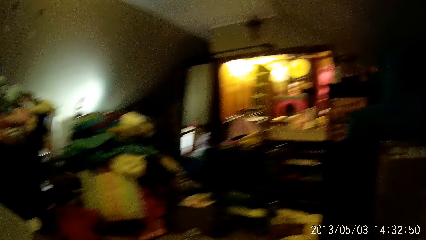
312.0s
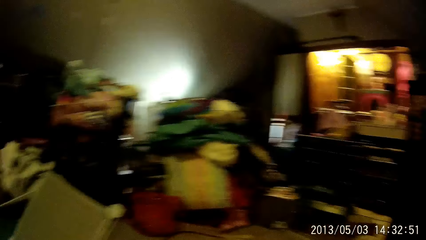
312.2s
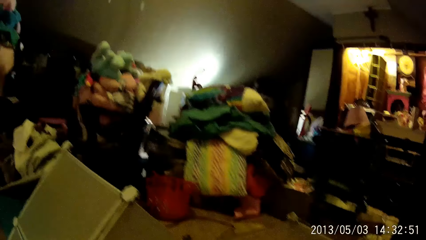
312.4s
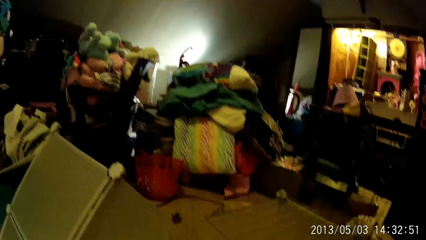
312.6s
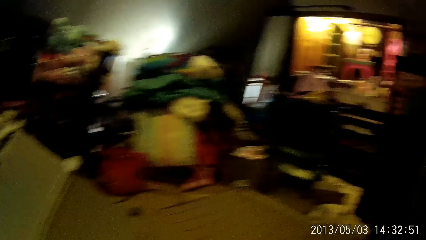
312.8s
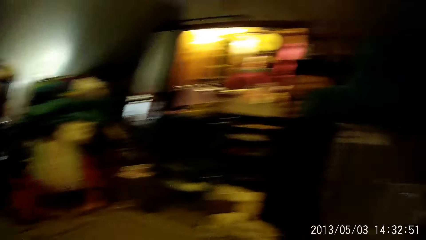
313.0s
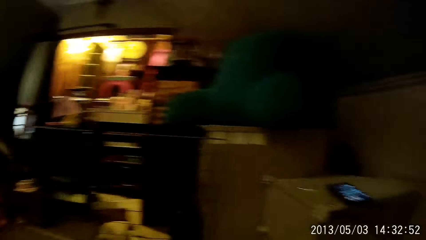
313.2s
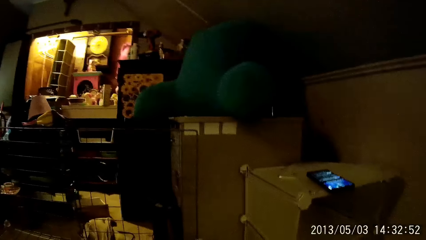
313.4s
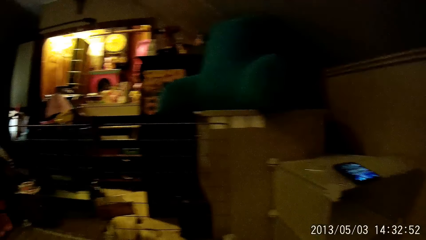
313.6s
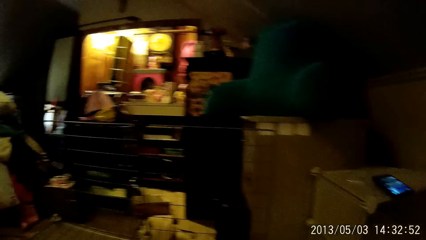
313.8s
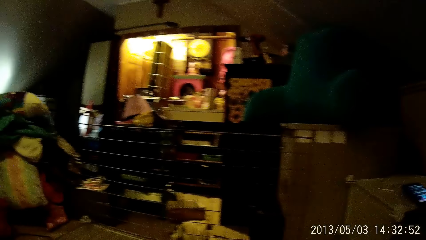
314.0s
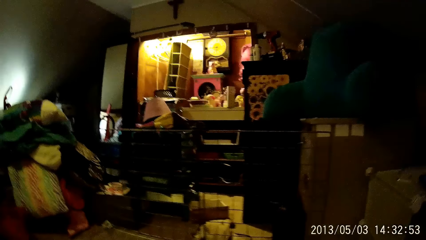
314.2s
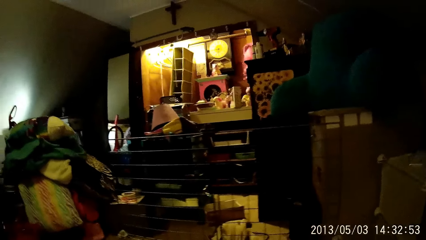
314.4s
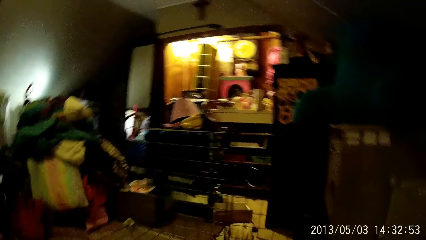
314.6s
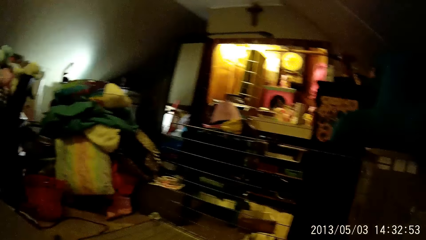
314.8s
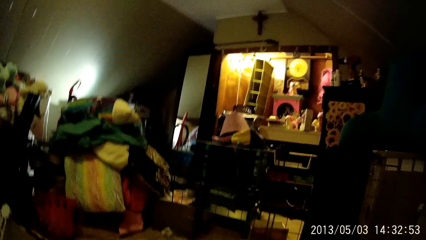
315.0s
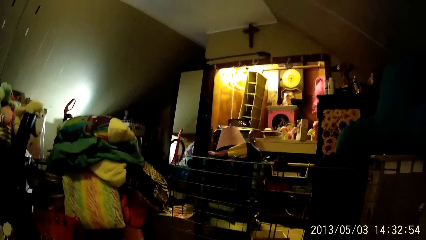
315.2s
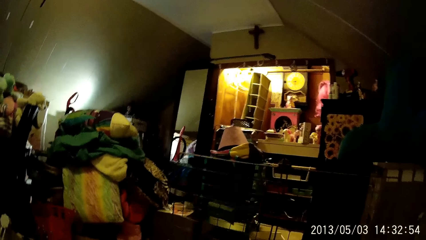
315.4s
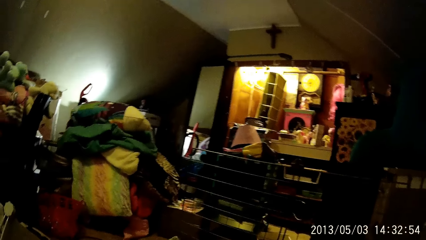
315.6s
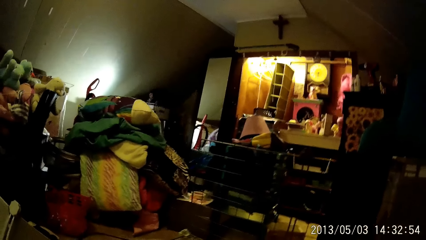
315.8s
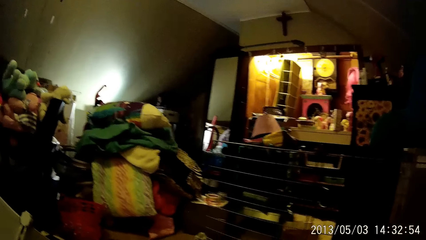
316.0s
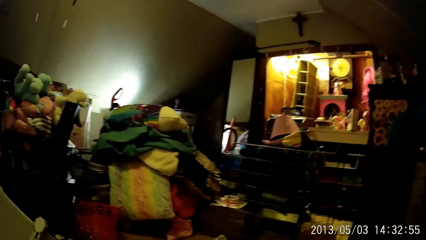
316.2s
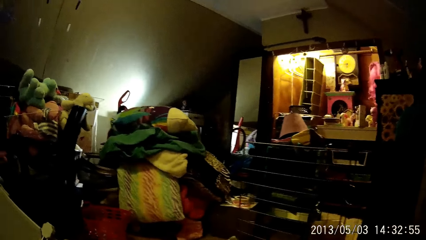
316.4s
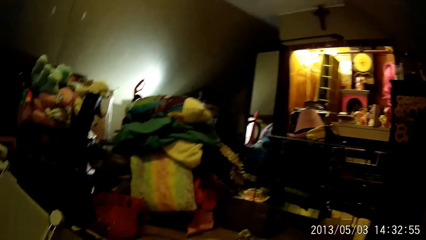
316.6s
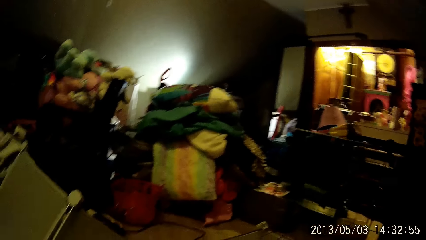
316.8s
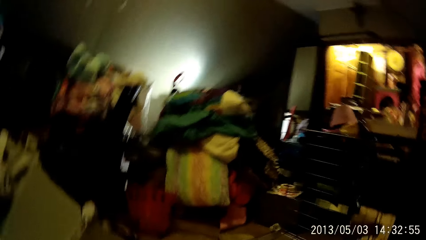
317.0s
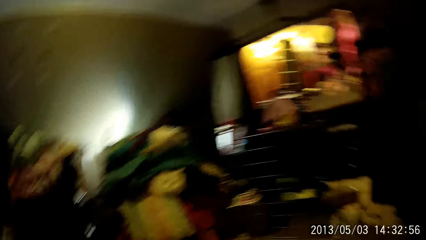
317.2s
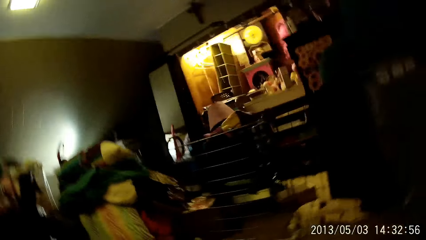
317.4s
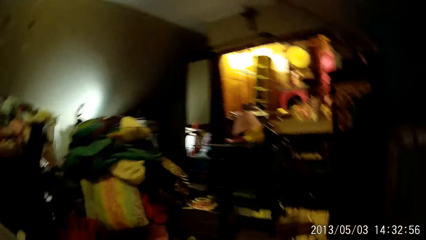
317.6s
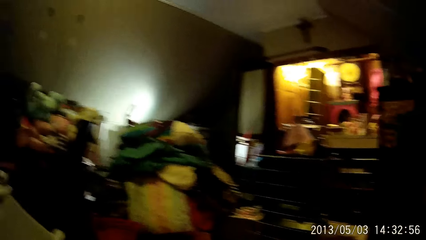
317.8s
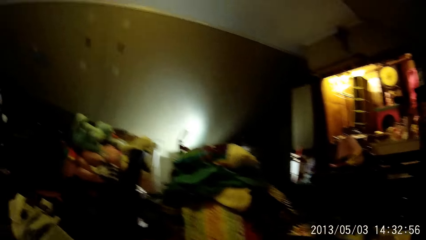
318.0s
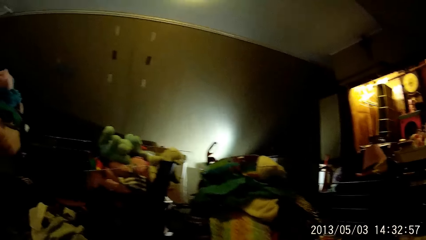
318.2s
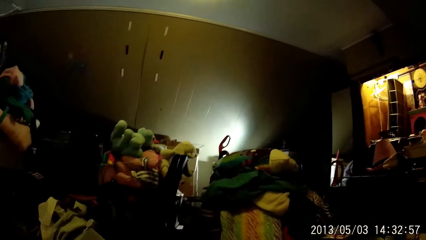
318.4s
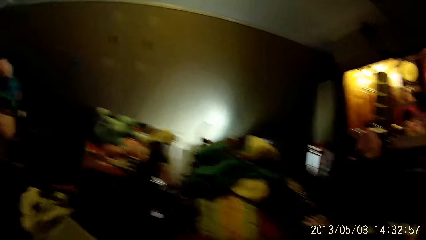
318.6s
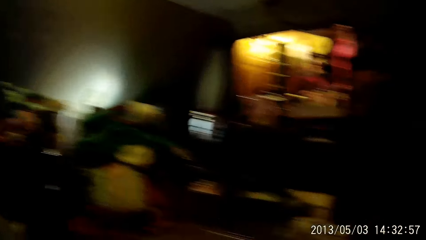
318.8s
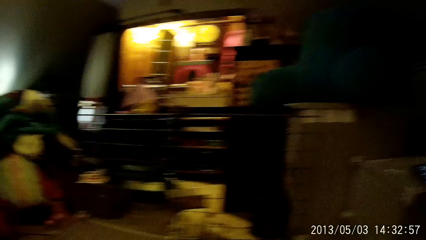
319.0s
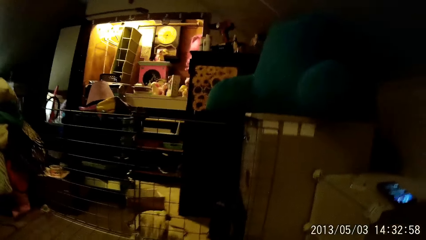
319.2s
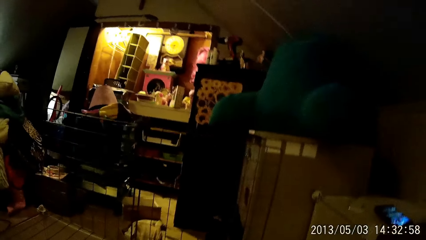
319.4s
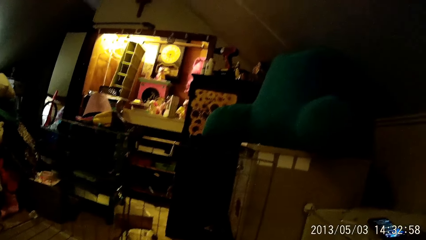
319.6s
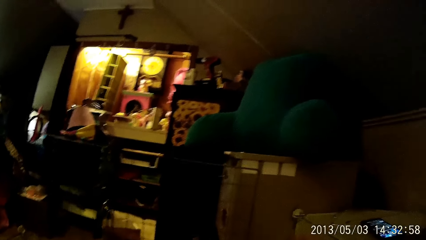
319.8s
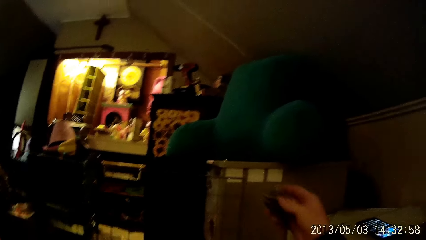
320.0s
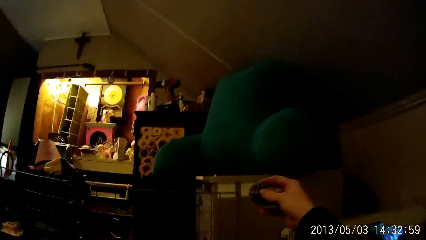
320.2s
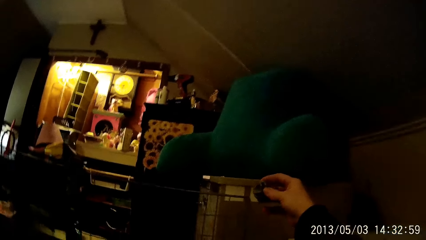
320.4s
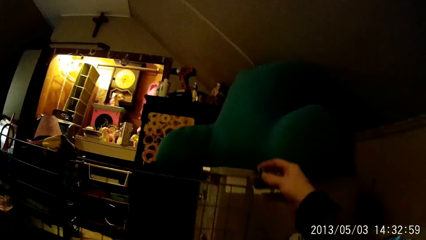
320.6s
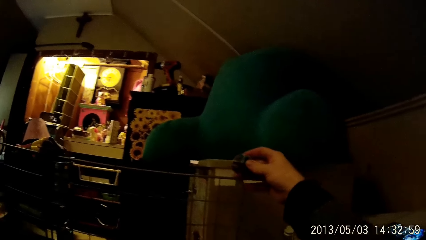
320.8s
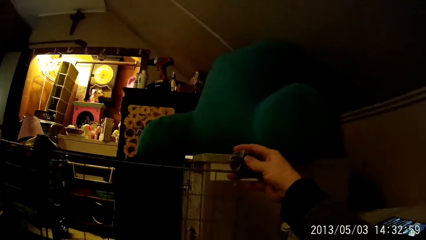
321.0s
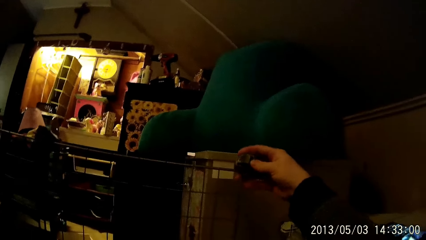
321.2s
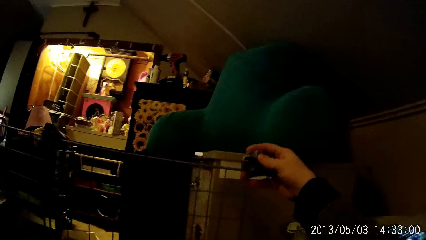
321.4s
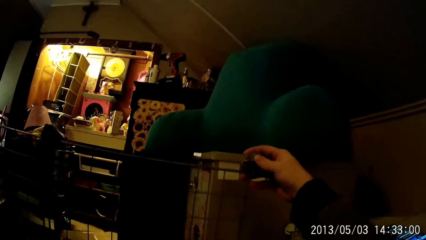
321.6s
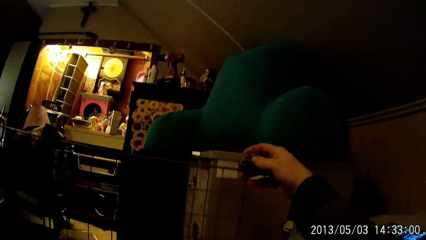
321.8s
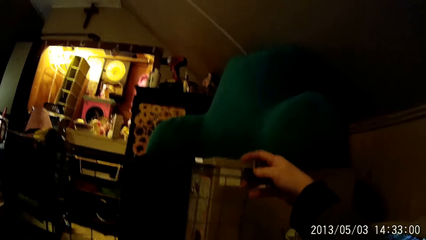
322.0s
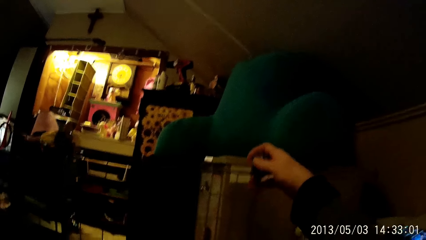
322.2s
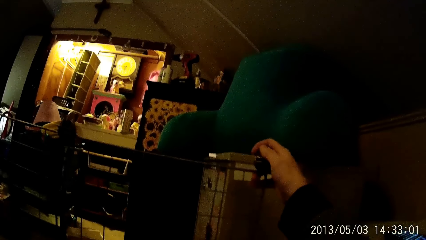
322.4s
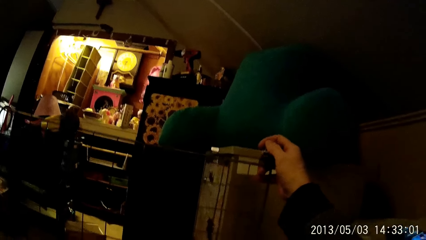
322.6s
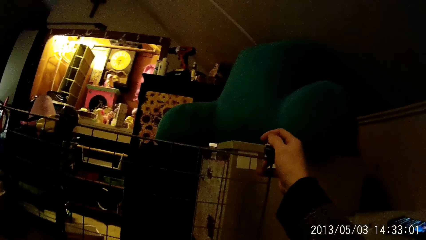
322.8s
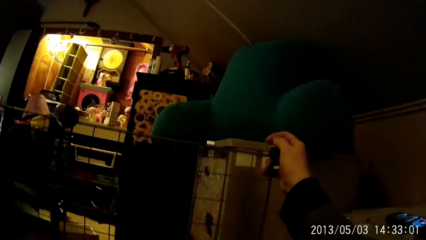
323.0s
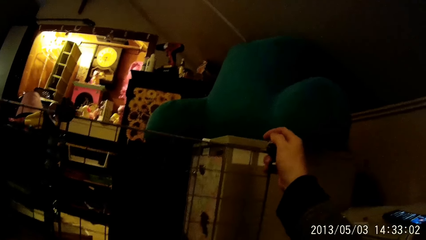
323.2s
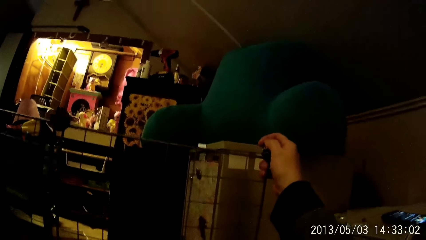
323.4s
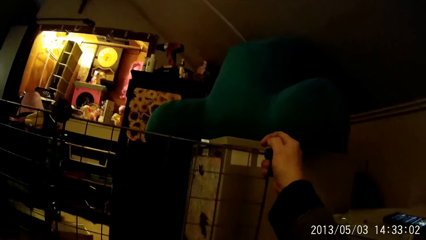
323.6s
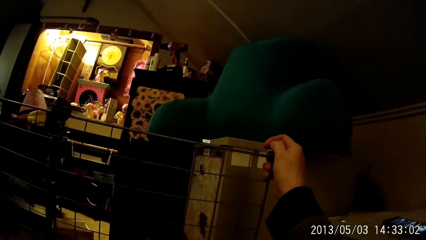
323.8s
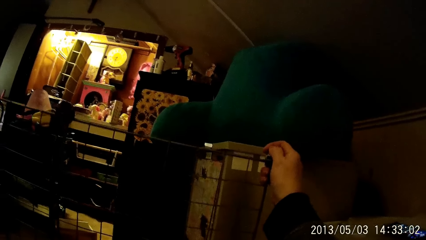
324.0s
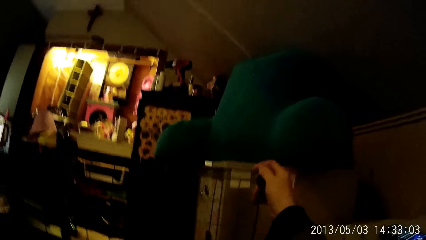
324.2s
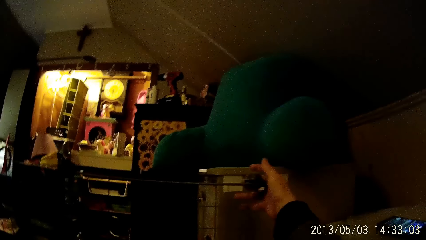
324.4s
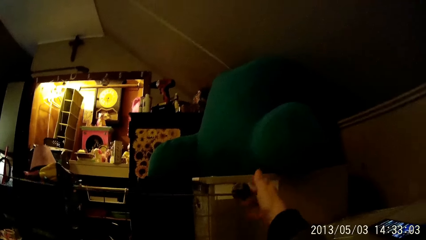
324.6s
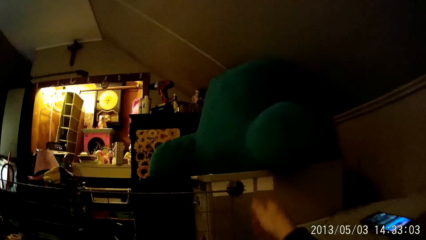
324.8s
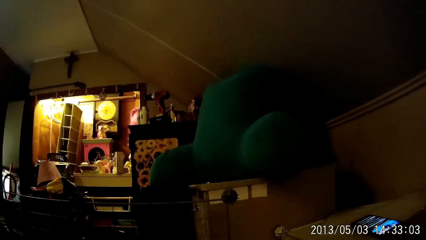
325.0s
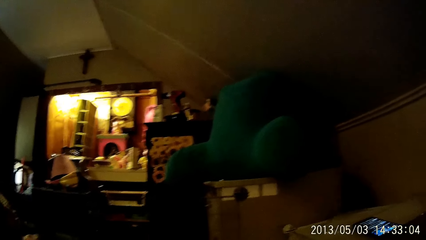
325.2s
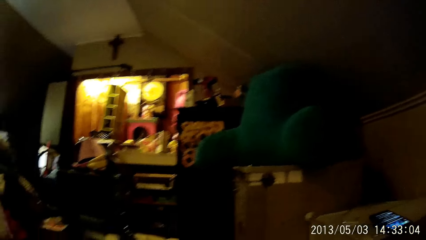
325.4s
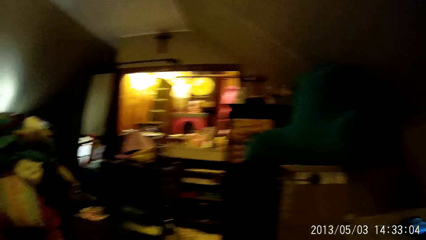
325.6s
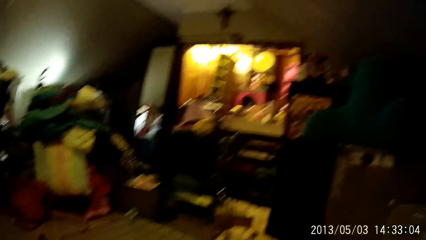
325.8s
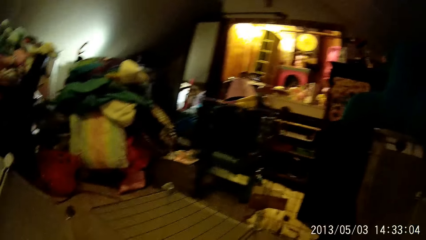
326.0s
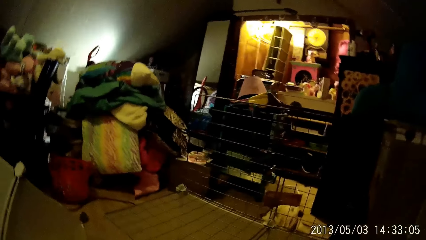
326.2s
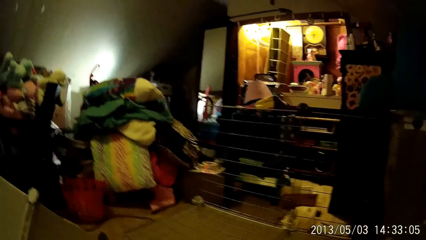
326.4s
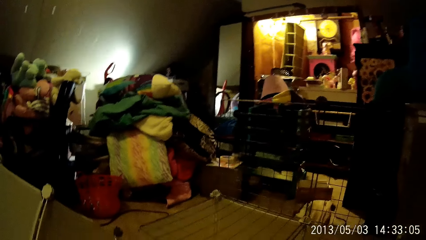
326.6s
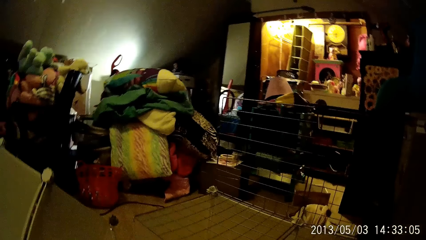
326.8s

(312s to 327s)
The camera wearer looks around the house. They fix the grill metal.
